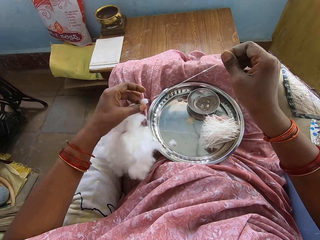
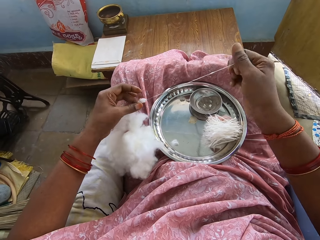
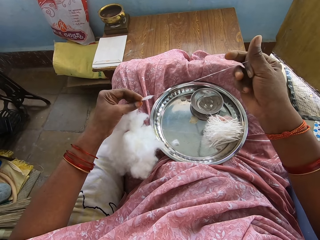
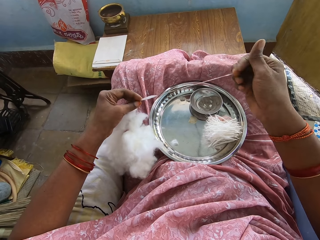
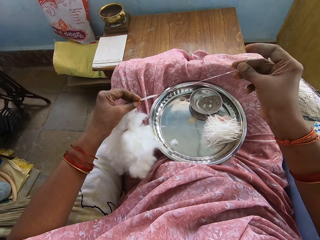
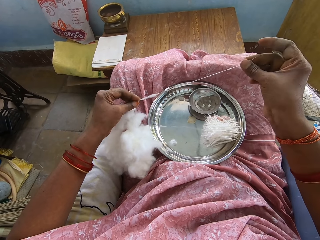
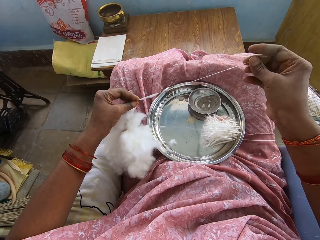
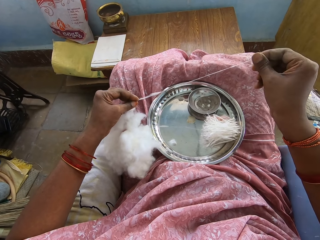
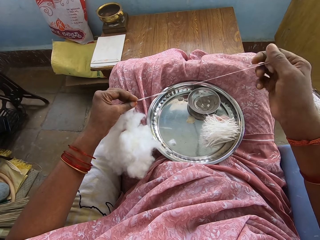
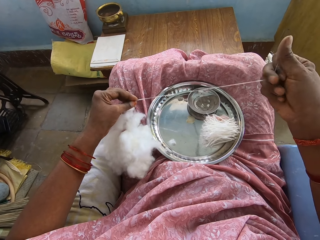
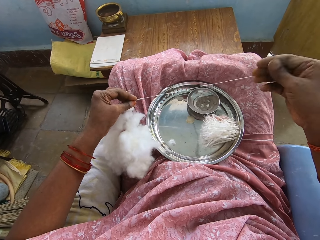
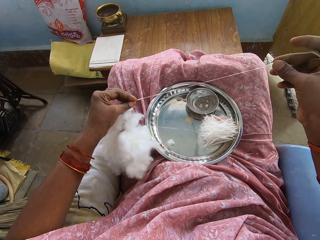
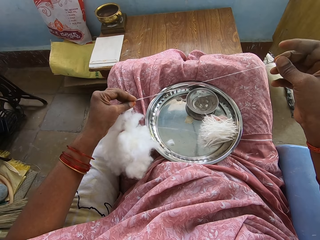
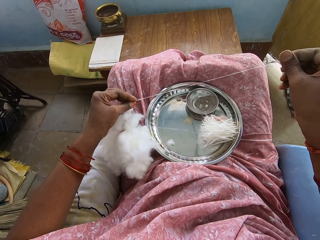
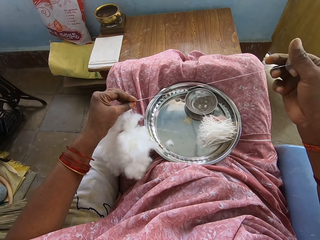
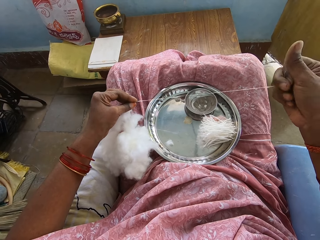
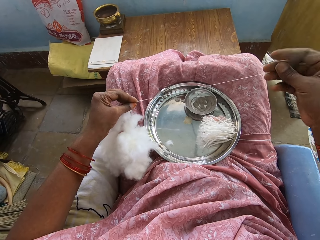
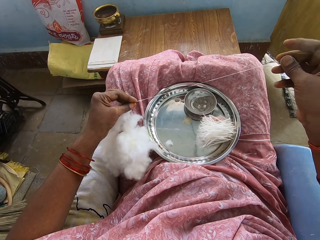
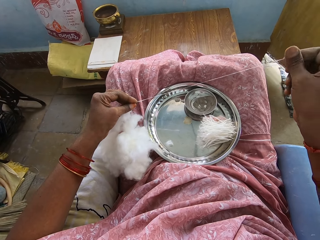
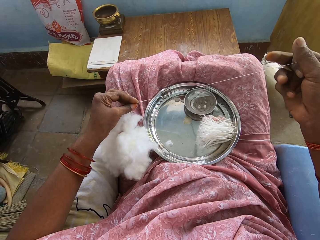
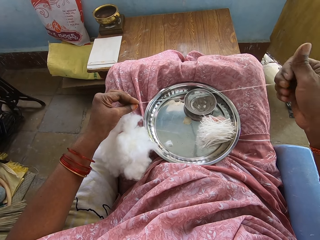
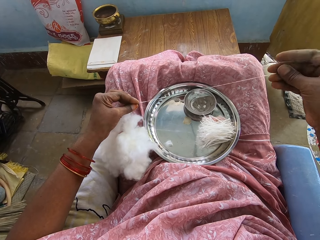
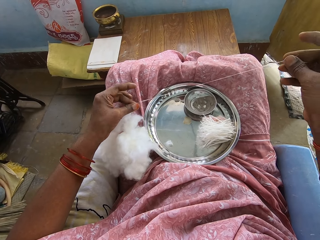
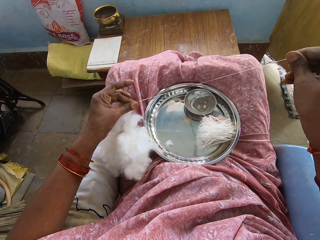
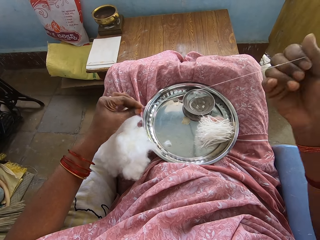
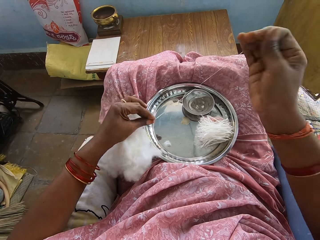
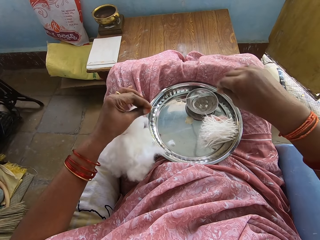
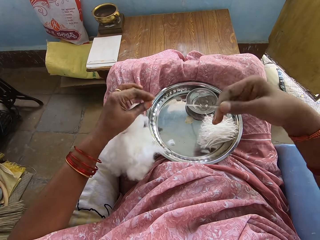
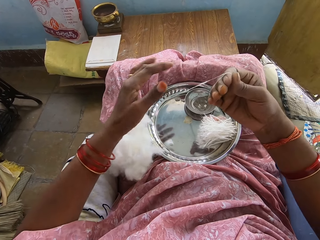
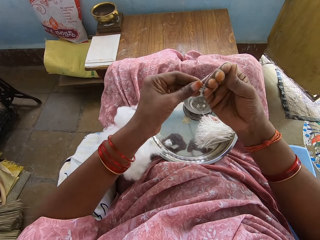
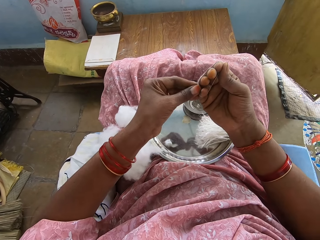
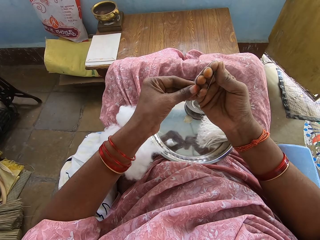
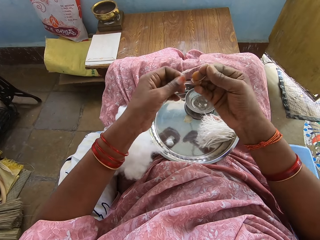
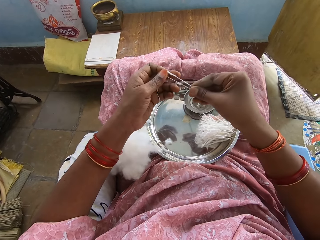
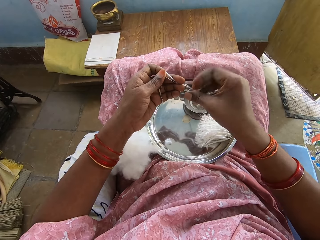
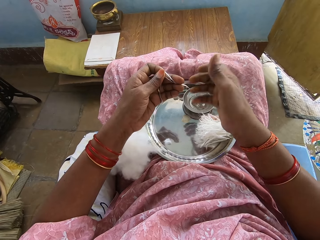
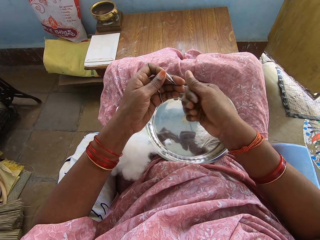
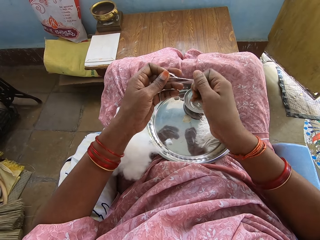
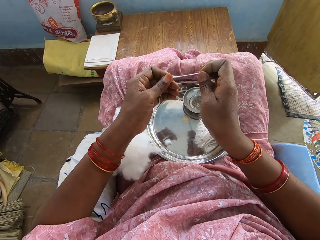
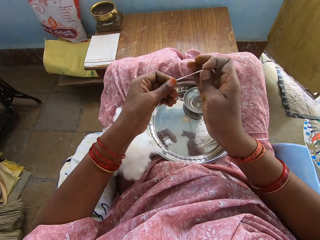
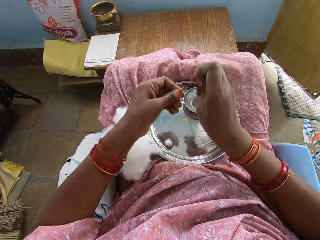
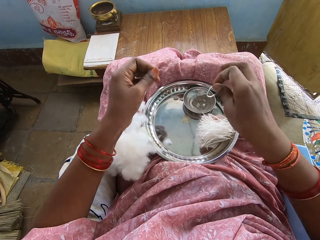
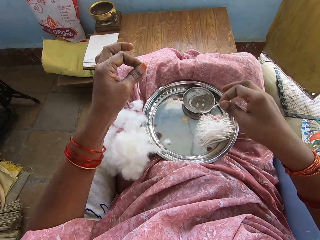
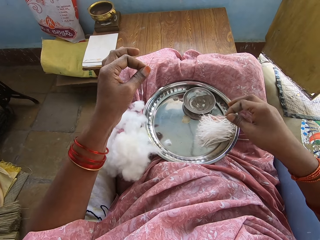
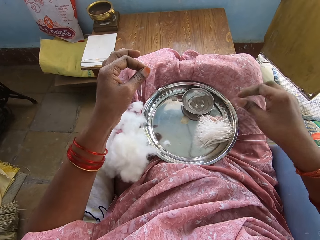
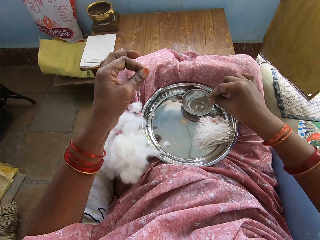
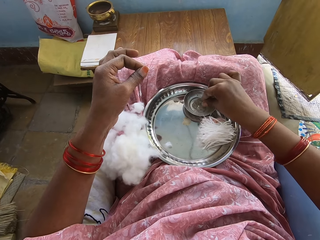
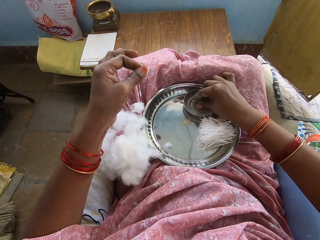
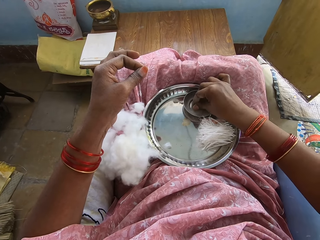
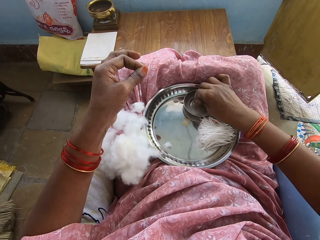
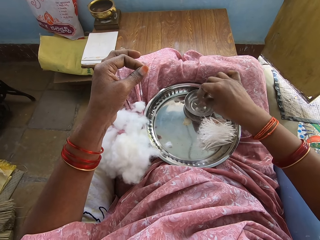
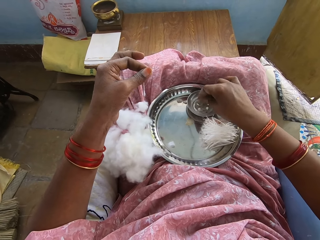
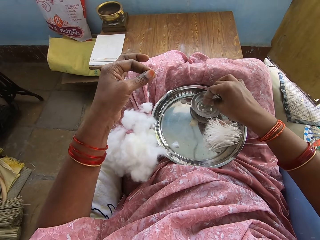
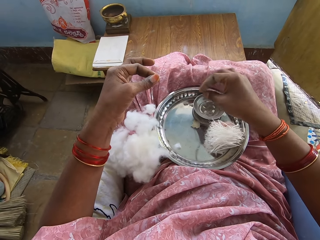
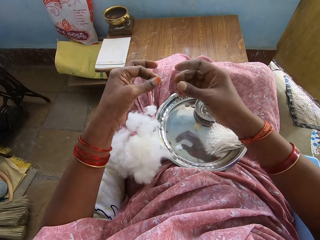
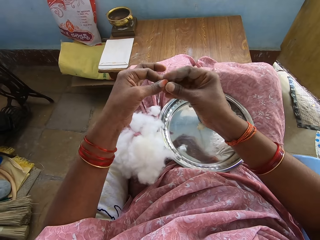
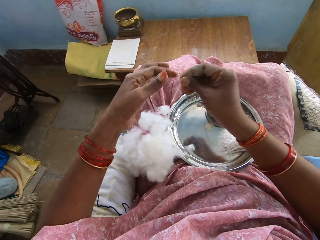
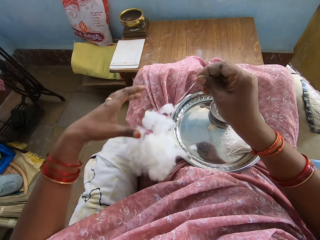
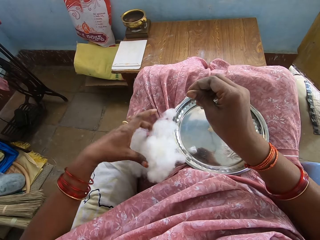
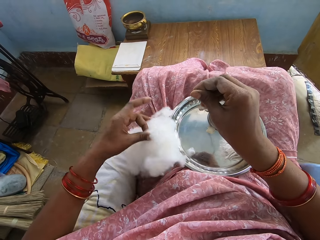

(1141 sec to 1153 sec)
The camera wearer pulls the cotton into a thin layer. They twist the cotton. They fold a thread. They cut the cotton thread. They put the thread in the aluminum plate. They touch something.

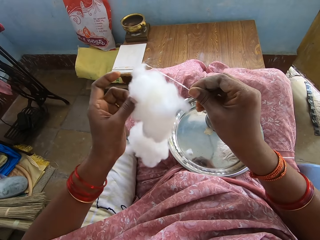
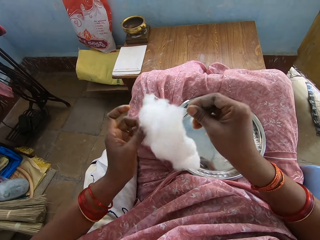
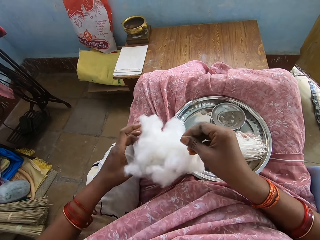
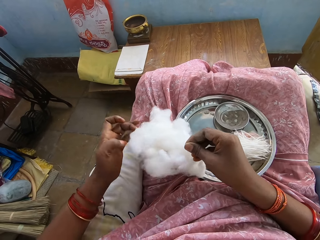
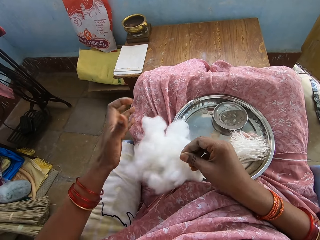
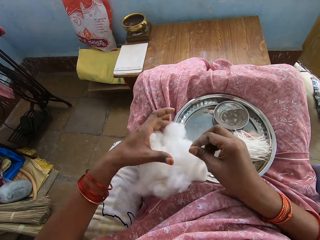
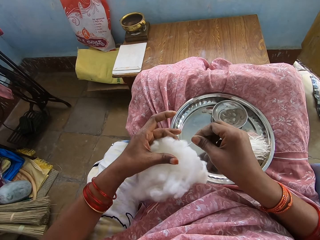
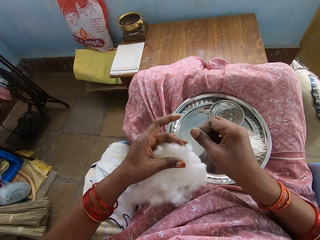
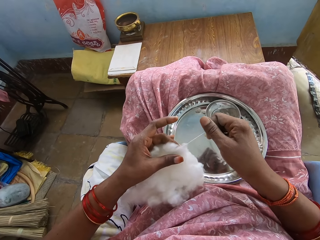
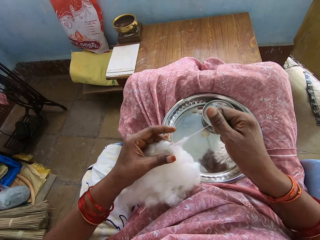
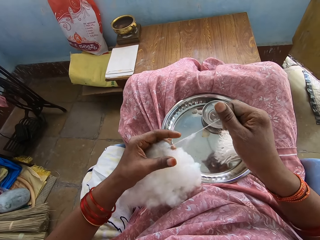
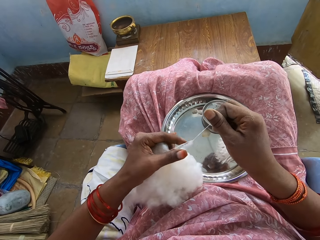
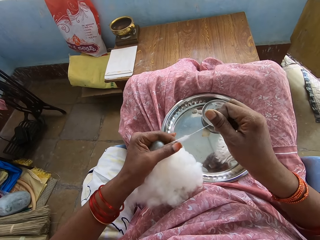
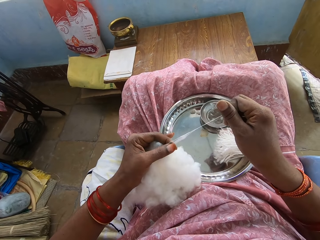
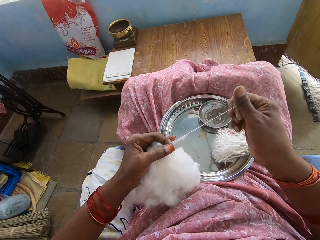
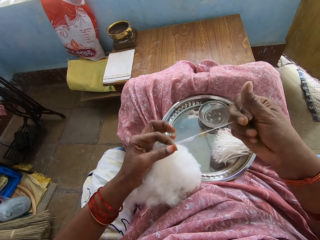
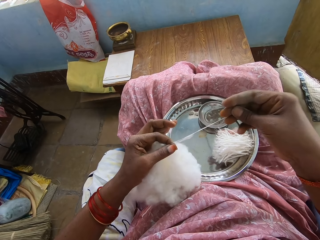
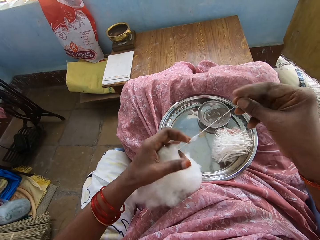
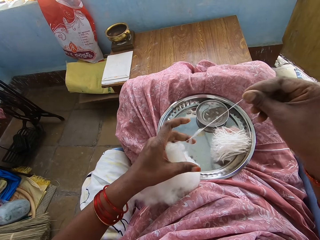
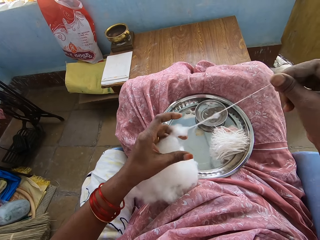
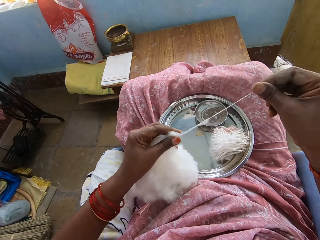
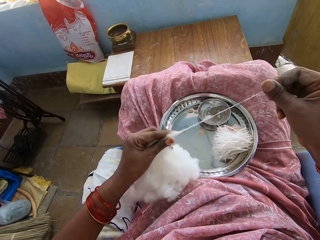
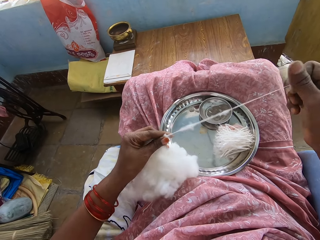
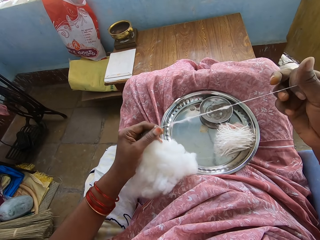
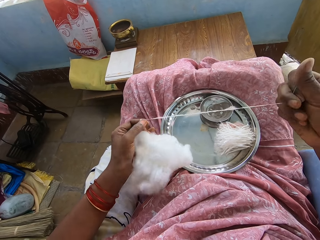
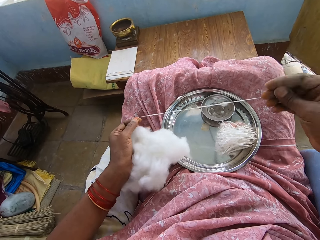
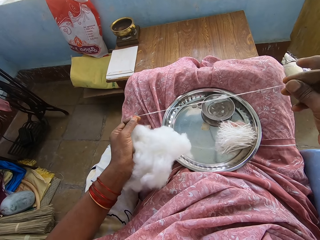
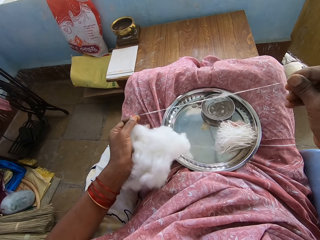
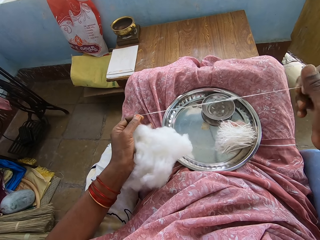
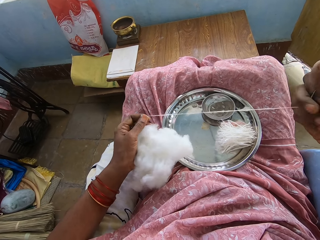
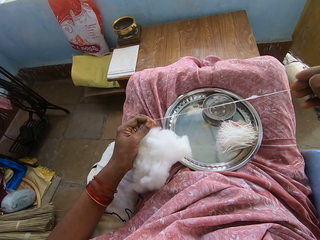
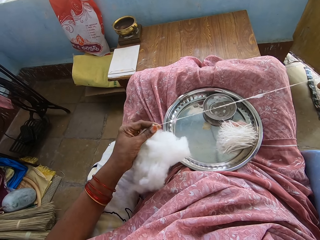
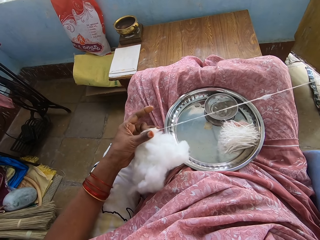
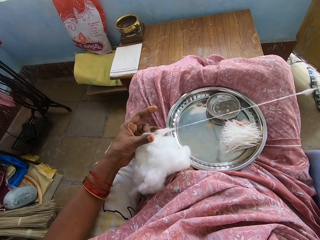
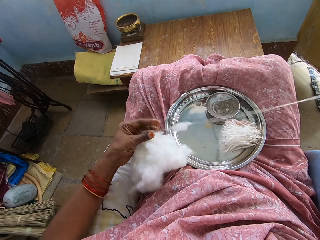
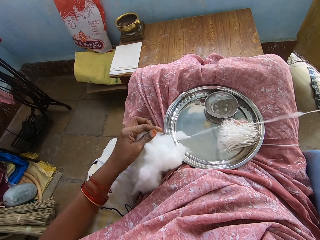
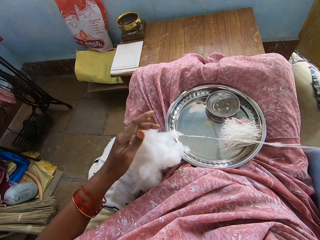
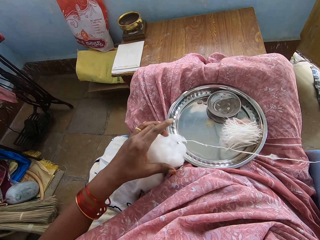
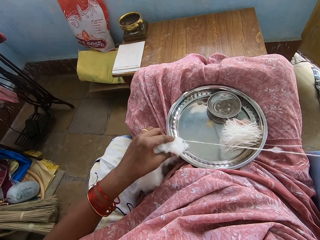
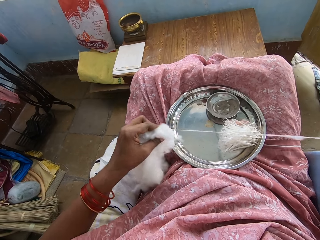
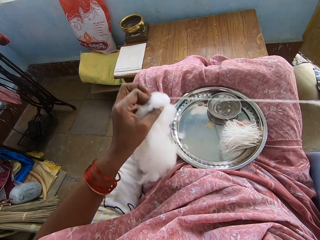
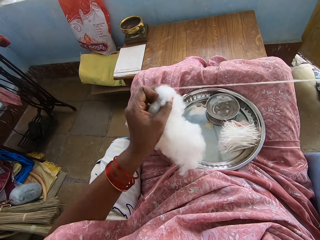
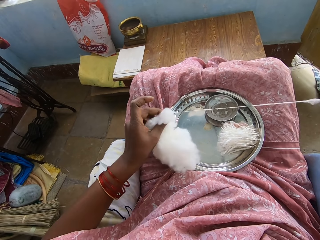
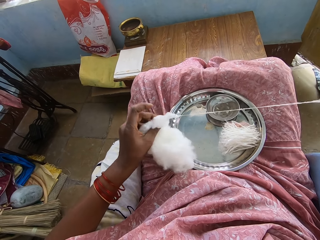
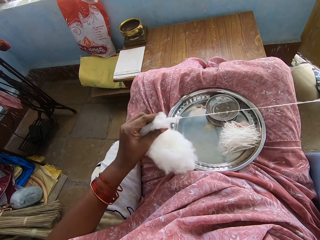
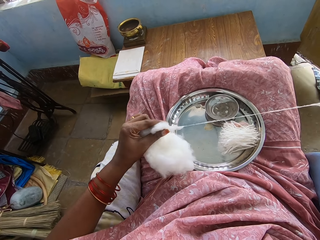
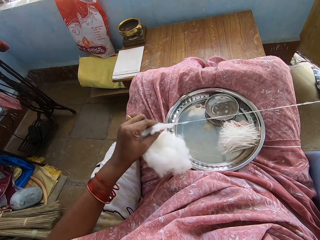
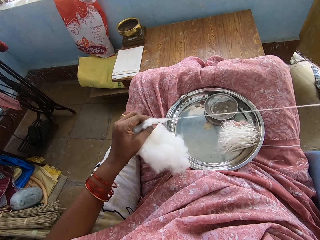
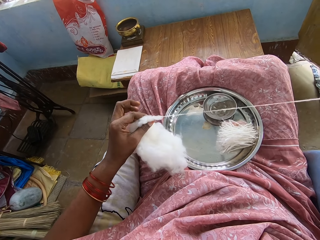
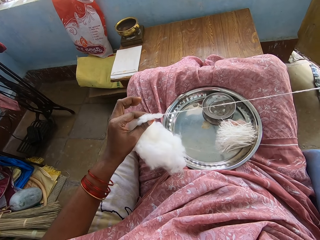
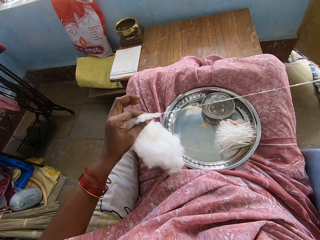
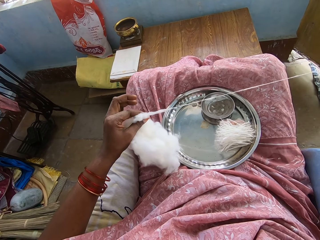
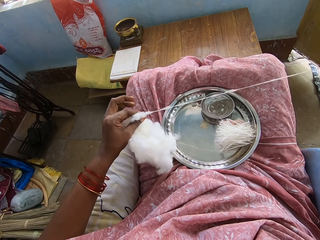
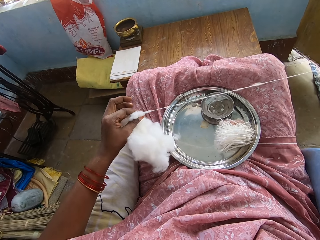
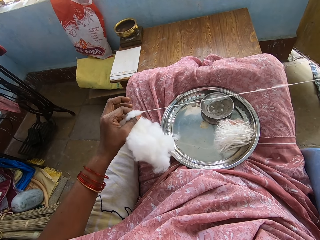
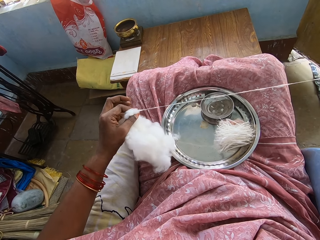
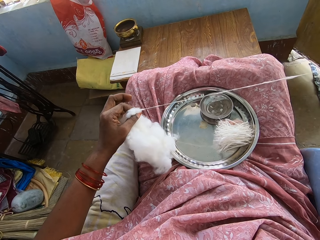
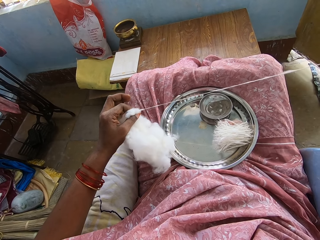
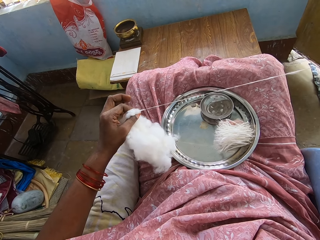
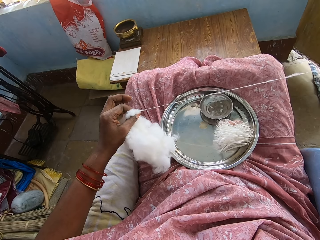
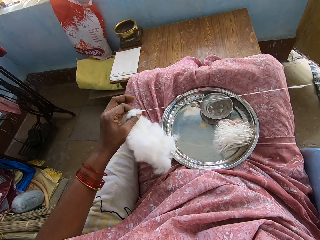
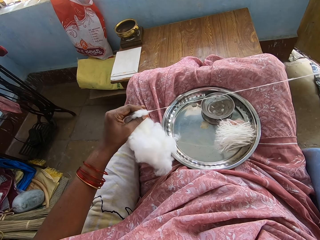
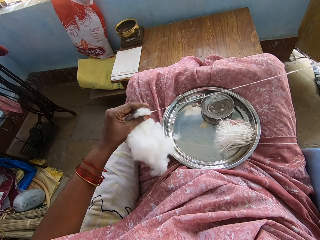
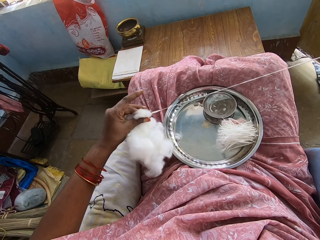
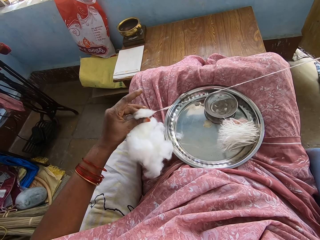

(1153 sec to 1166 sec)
The camera wearer makes thread with the cotton using their hands. They pull the cotton into a thin layer.
